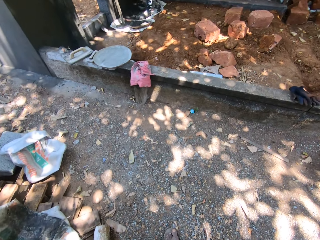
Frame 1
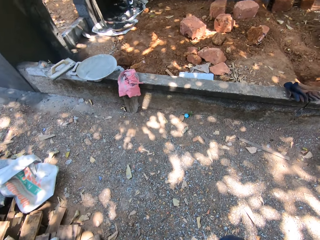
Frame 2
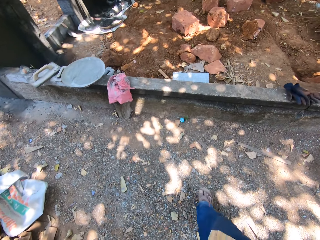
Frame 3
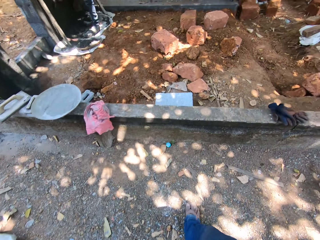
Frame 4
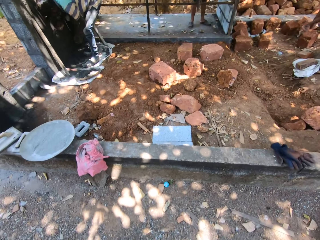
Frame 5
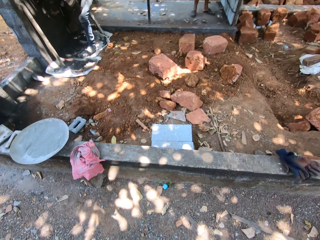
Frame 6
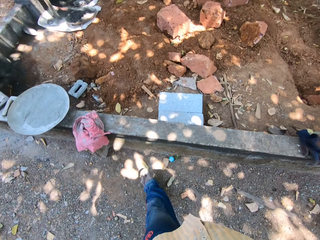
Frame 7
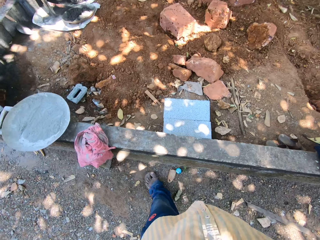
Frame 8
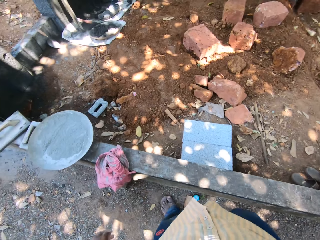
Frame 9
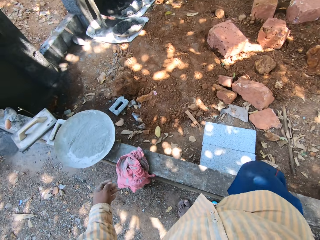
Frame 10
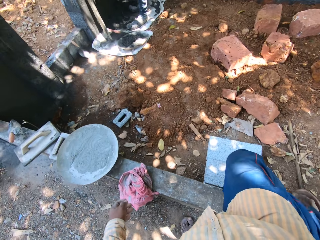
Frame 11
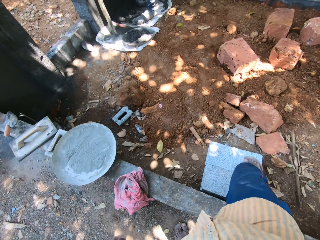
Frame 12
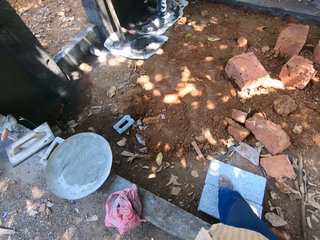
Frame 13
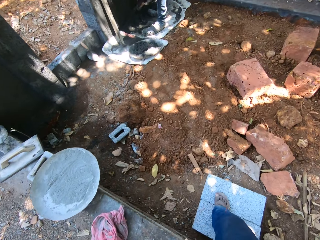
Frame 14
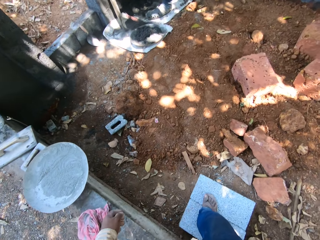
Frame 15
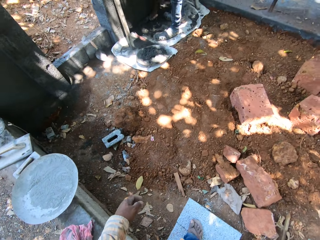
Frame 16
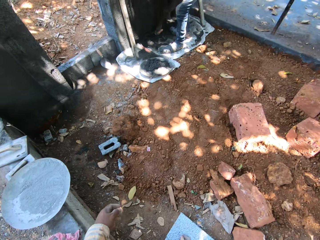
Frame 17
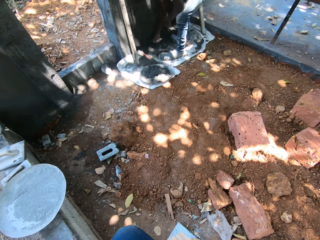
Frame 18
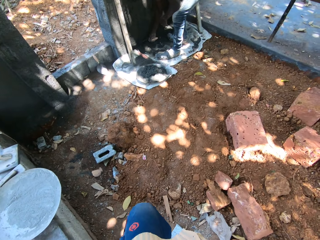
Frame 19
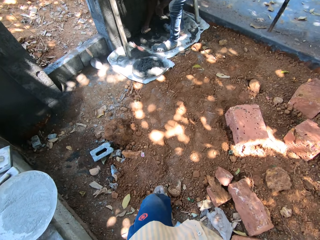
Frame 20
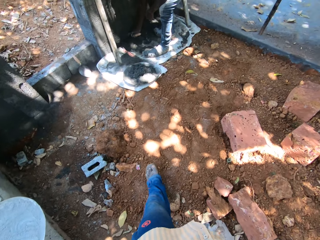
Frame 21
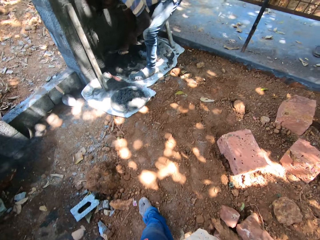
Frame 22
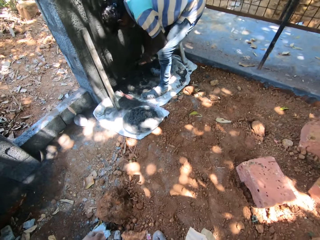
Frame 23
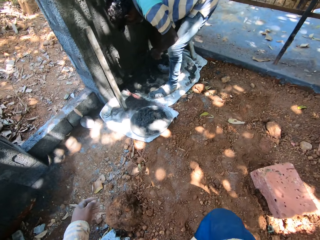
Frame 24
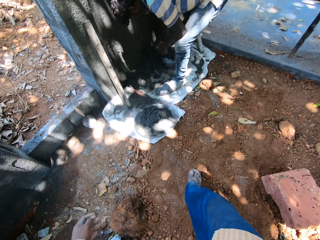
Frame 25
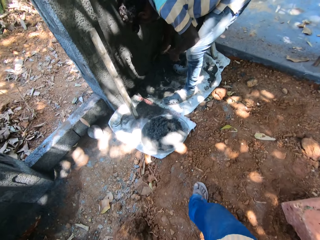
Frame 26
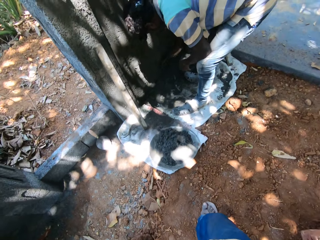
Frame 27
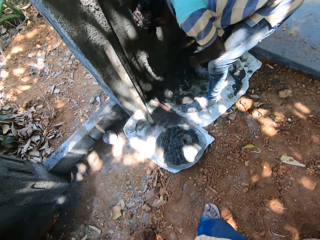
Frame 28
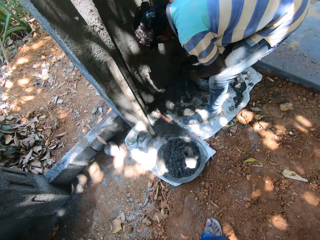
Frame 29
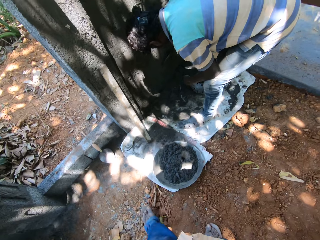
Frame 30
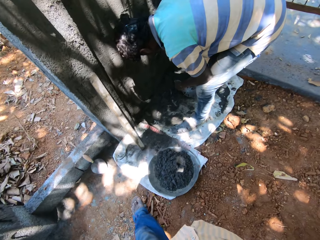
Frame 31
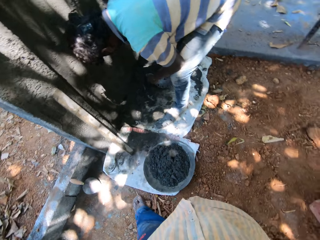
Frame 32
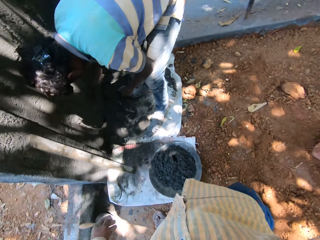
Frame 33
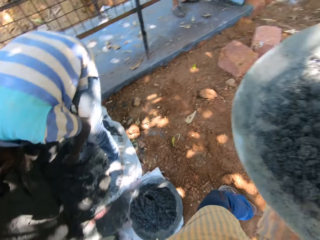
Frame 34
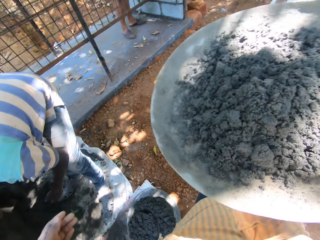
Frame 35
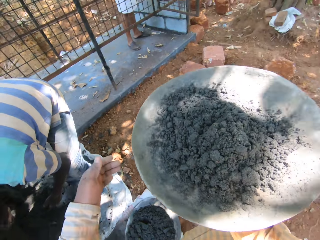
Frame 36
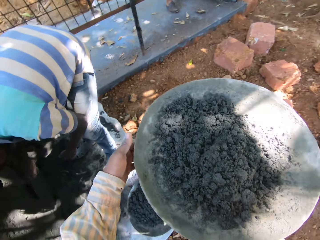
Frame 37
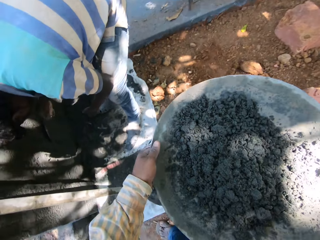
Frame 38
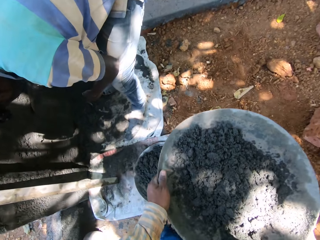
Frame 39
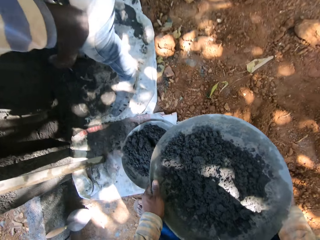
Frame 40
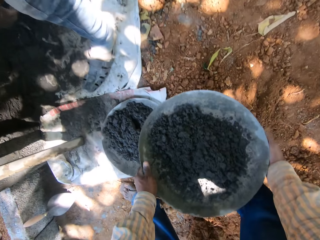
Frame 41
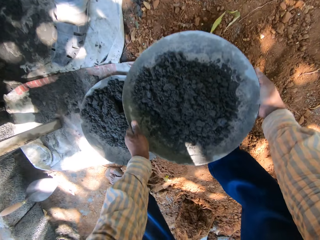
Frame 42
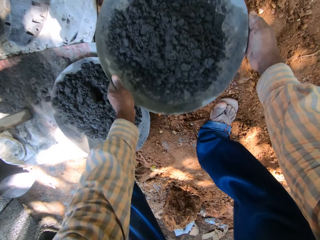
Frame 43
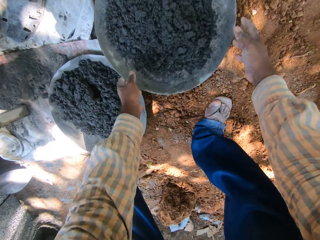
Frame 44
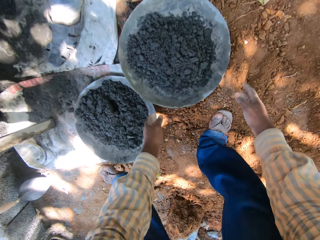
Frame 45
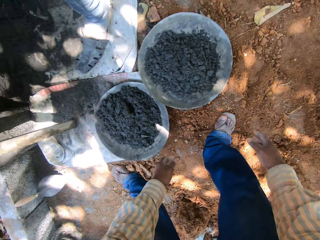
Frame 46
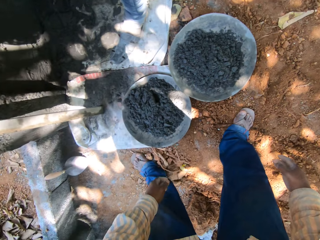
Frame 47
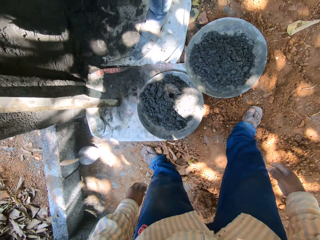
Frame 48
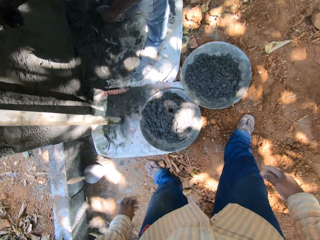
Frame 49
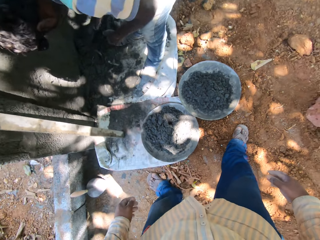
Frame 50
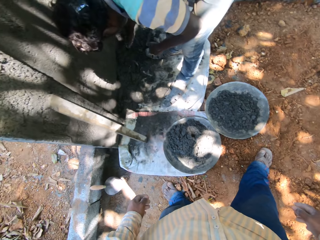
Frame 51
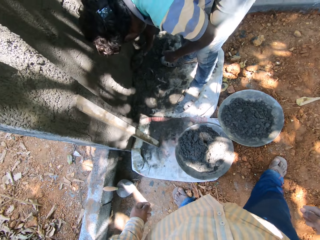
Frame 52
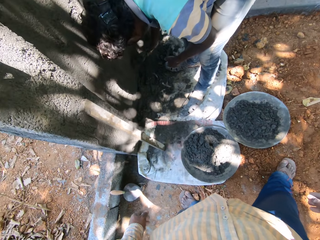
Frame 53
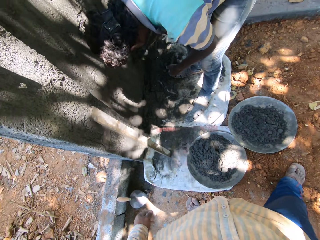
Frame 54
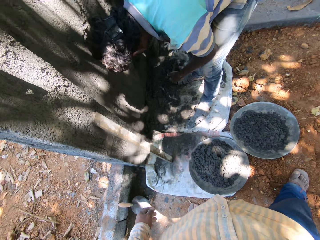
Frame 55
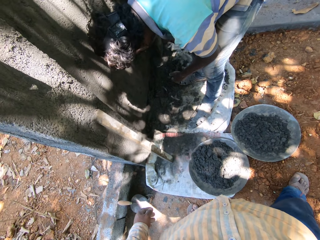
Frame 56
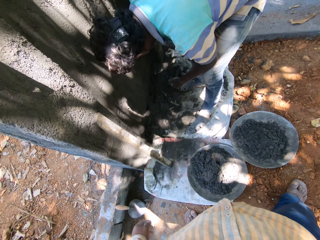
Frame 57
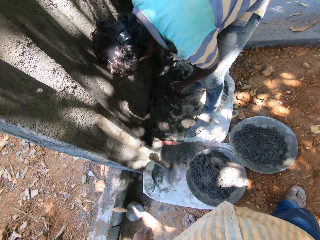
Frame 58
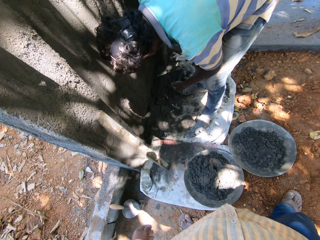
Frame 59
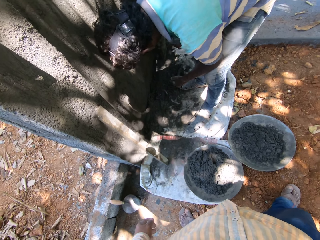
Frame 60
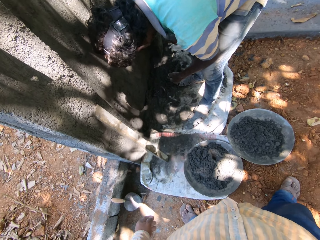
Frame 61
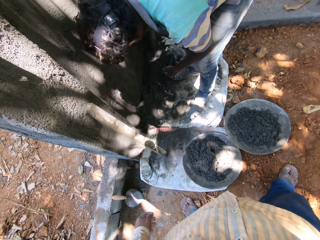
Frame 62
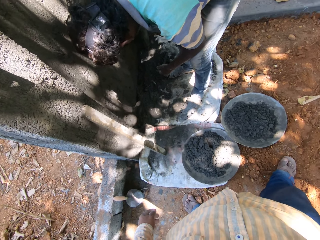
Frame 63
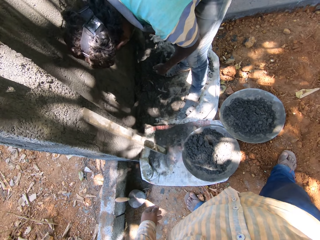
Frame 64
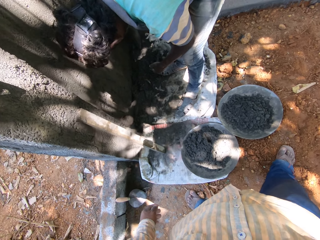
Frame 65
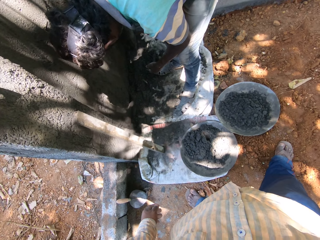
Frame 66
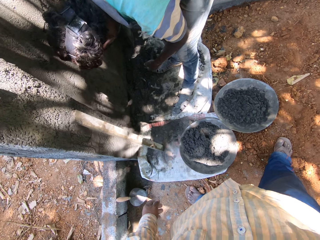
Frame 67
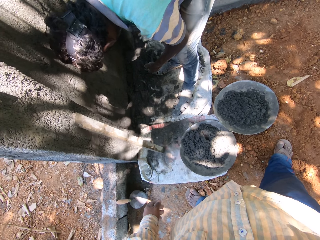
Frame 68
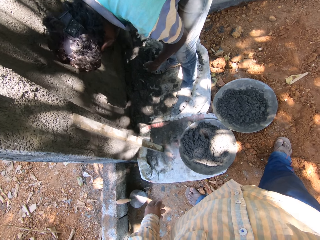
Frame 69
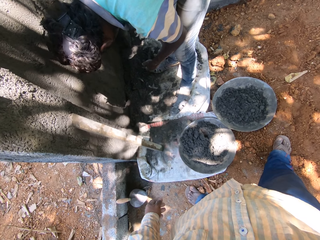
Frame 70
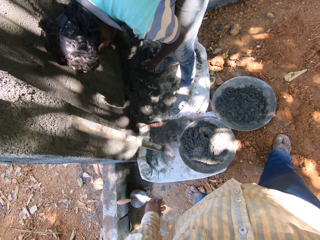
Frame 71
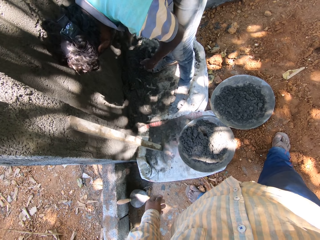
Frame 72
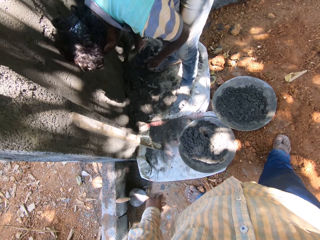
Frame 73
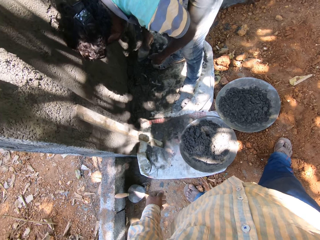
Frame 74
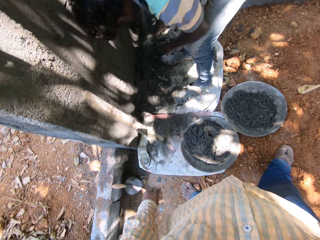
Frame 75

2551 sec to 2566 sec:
The camera wearer enters into an unfinished construction. They hold the bowl in both hands. They drop the bowl on the floor with both hands. They stand.

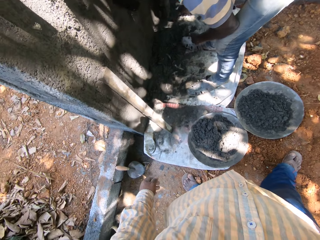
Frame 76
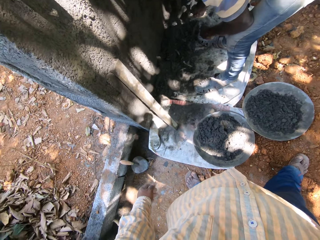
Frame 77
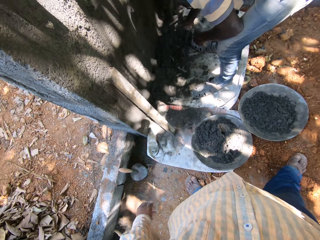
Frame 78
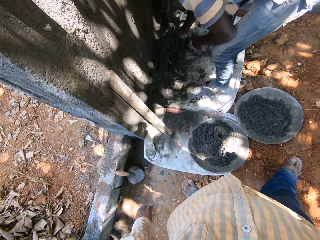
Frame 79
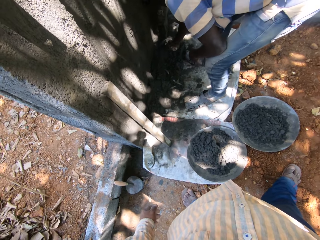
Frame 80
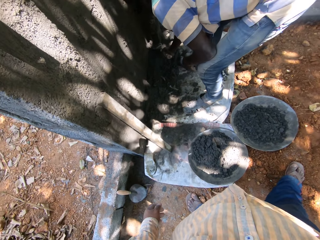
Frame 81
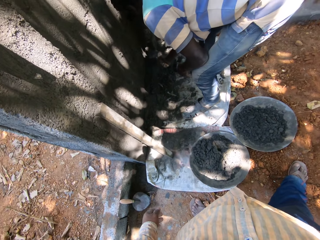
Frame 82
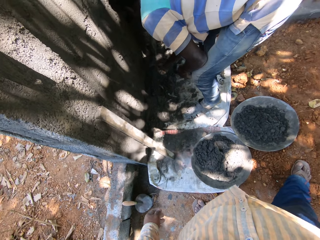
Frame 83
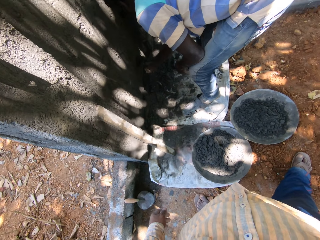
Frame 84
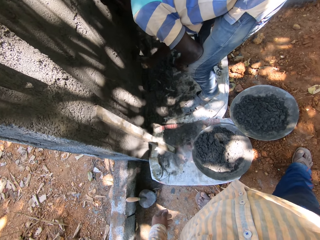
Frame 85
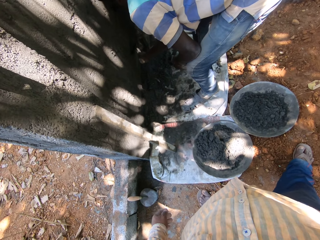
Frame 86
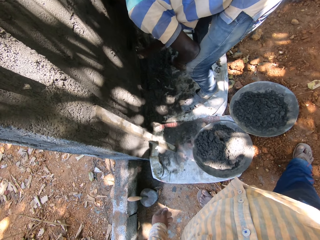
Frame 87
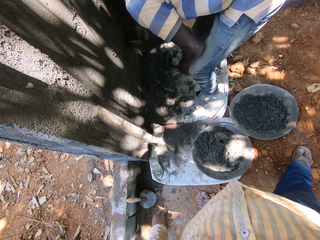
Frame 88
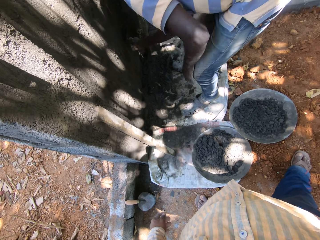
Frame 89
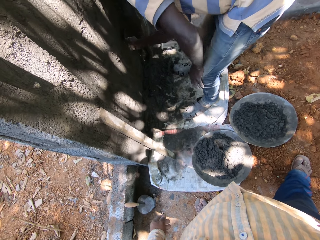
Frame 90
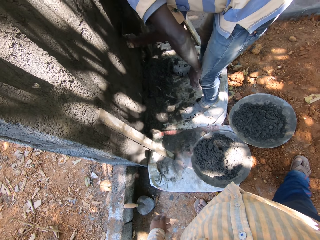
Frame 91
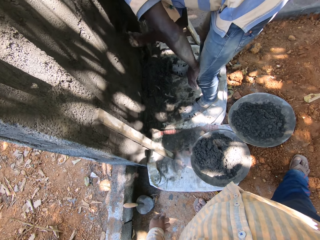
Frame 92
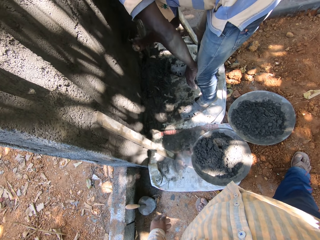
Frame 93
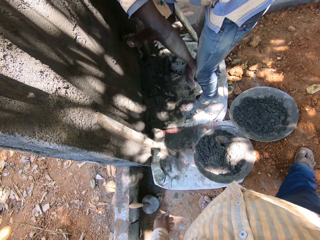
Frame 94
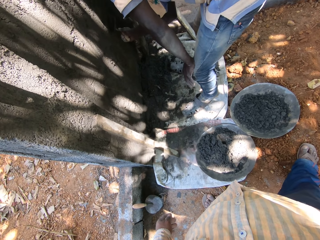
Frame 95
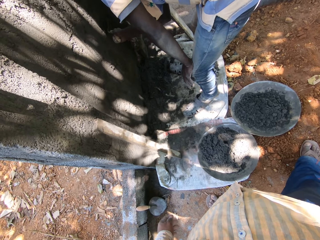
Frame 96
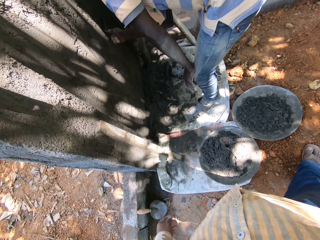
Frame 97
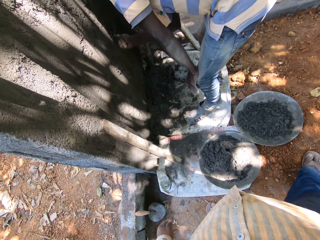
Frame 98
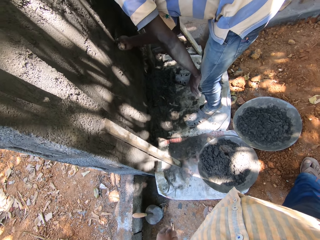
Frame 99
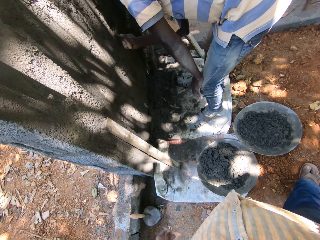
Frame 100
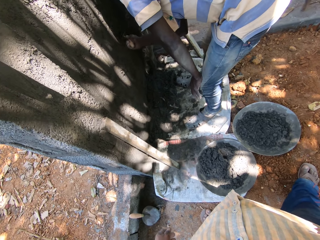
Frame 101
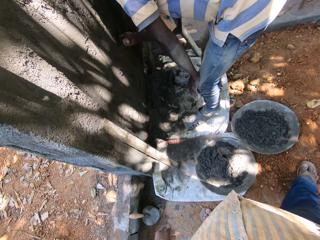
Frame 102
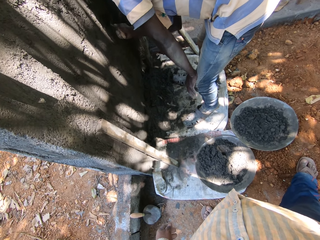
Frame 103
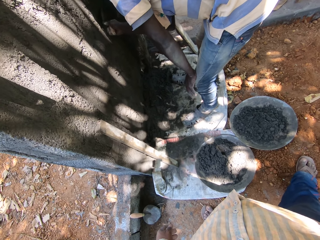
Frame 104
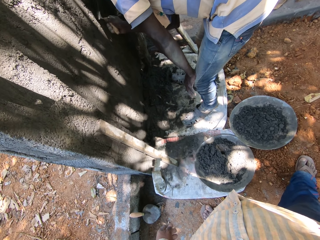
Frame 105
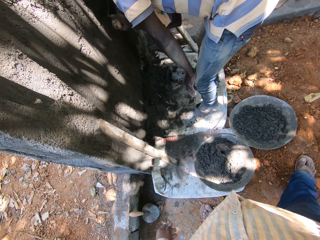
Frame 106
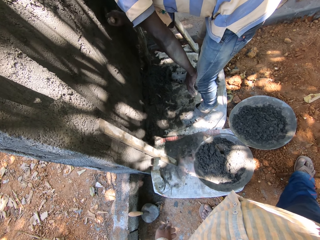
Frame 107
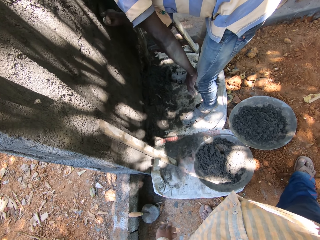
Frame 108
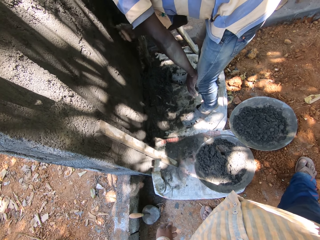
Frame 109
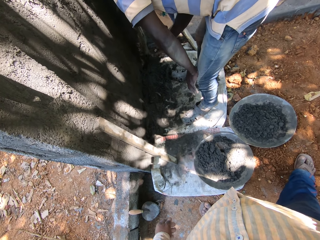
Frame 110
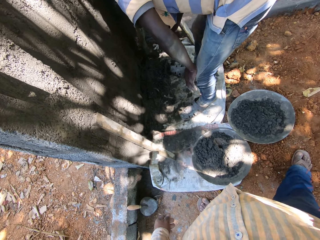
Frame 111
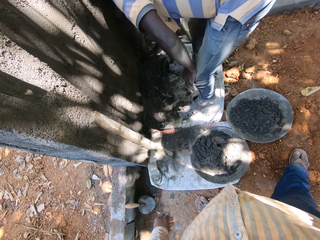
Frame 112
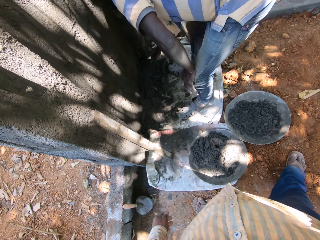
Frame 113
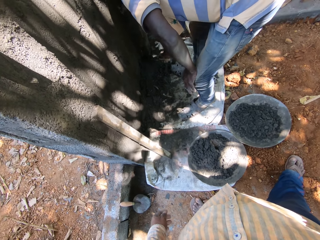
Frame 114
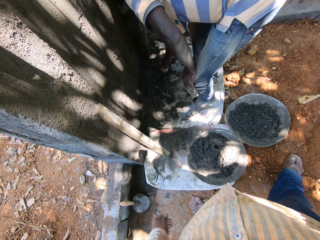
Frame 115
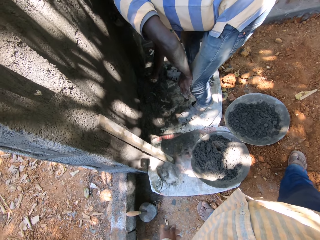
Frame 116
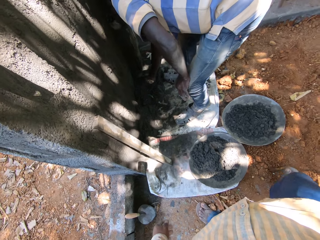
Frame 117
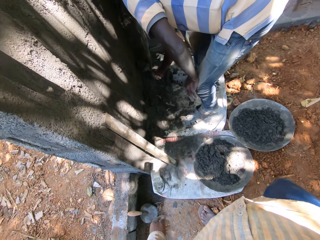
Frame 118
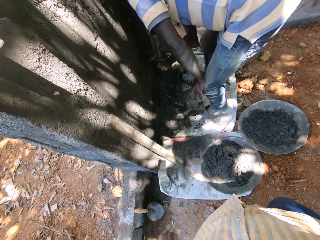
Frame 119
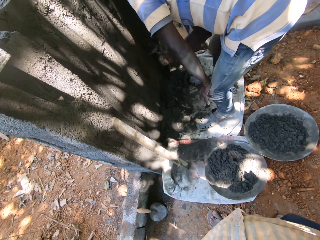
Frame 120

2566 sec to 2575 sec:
The man scoops some cement mortar from the floor with the trowel in his right hand.
